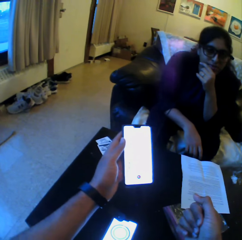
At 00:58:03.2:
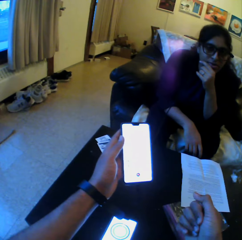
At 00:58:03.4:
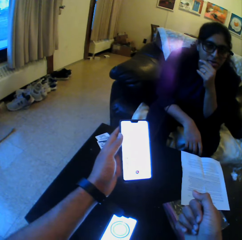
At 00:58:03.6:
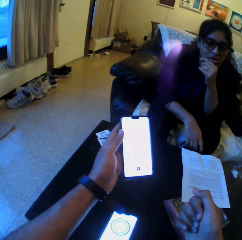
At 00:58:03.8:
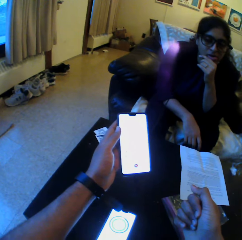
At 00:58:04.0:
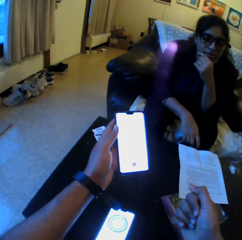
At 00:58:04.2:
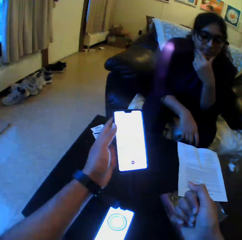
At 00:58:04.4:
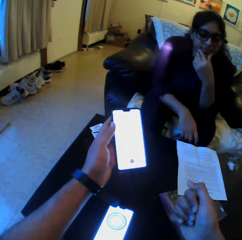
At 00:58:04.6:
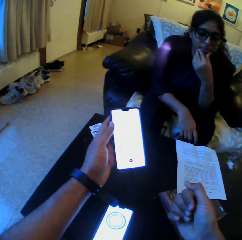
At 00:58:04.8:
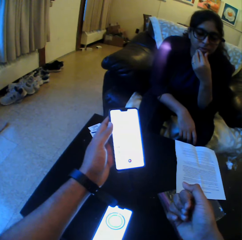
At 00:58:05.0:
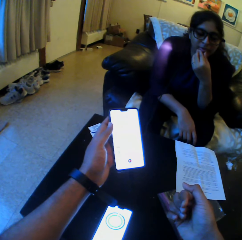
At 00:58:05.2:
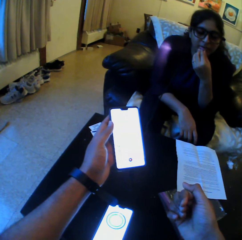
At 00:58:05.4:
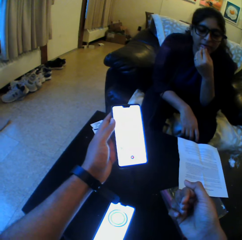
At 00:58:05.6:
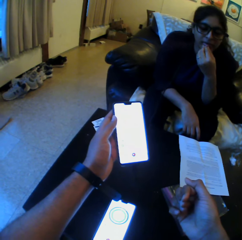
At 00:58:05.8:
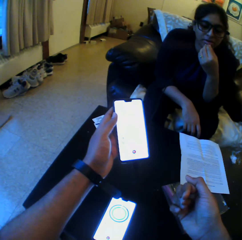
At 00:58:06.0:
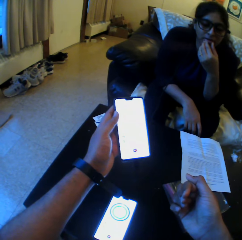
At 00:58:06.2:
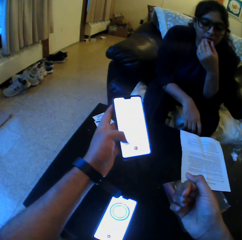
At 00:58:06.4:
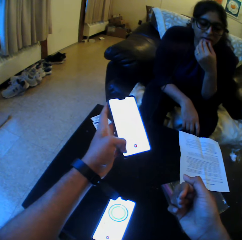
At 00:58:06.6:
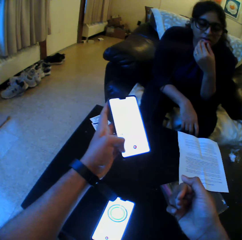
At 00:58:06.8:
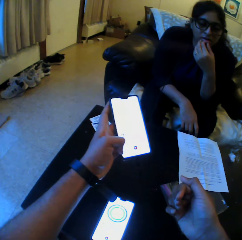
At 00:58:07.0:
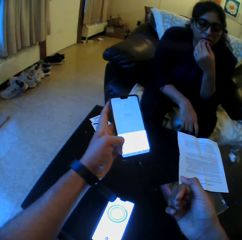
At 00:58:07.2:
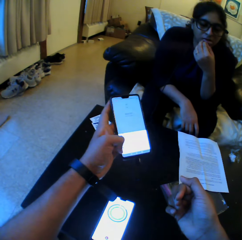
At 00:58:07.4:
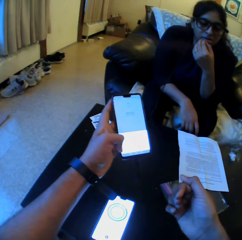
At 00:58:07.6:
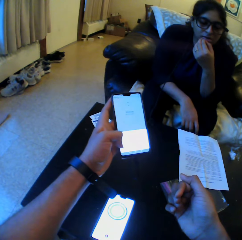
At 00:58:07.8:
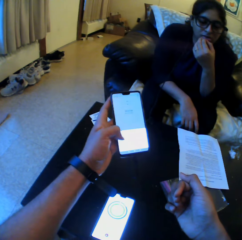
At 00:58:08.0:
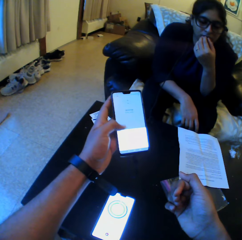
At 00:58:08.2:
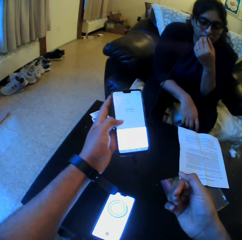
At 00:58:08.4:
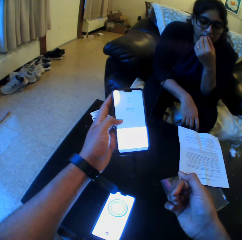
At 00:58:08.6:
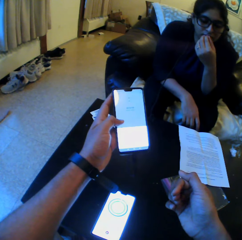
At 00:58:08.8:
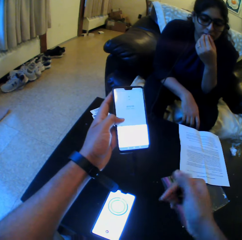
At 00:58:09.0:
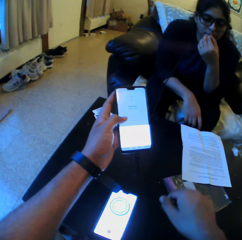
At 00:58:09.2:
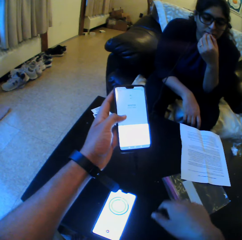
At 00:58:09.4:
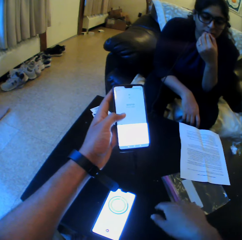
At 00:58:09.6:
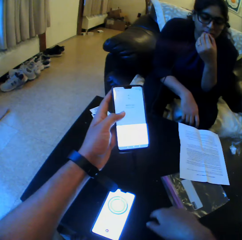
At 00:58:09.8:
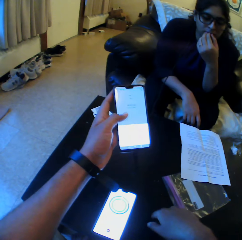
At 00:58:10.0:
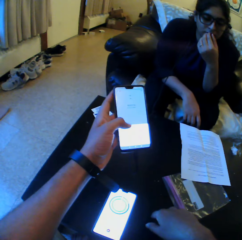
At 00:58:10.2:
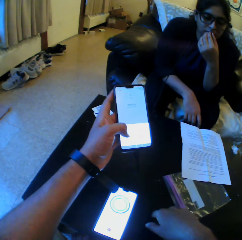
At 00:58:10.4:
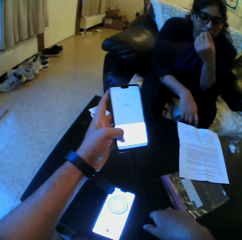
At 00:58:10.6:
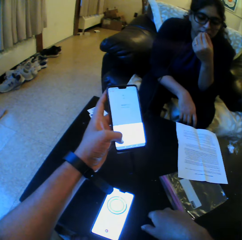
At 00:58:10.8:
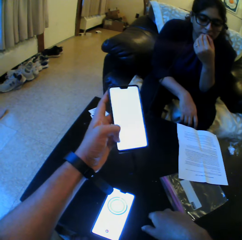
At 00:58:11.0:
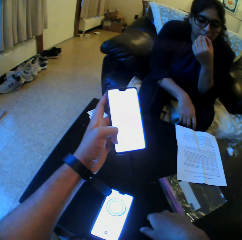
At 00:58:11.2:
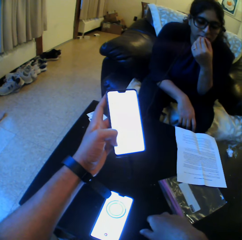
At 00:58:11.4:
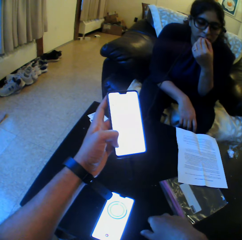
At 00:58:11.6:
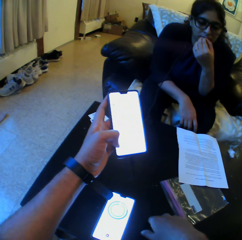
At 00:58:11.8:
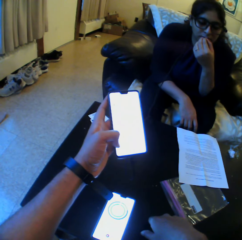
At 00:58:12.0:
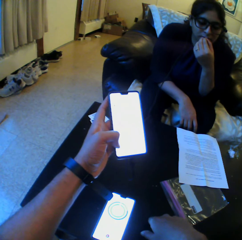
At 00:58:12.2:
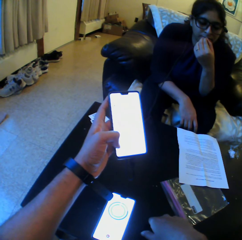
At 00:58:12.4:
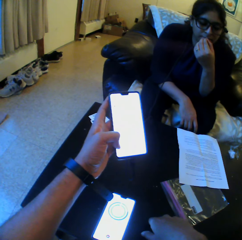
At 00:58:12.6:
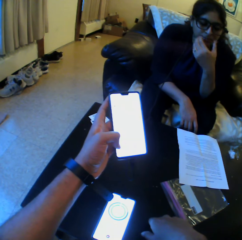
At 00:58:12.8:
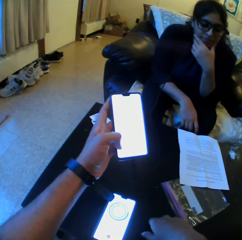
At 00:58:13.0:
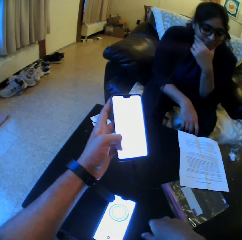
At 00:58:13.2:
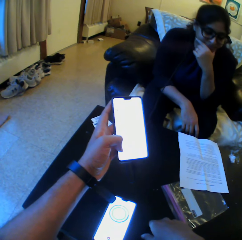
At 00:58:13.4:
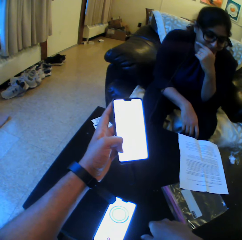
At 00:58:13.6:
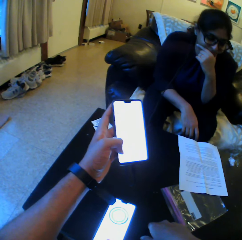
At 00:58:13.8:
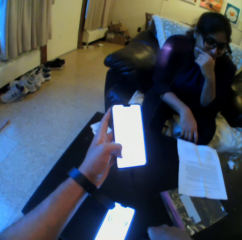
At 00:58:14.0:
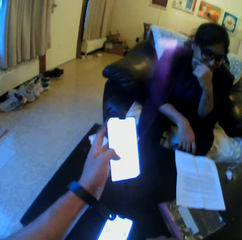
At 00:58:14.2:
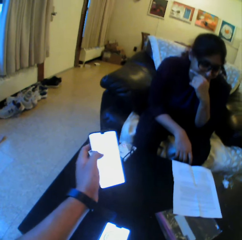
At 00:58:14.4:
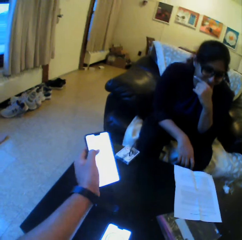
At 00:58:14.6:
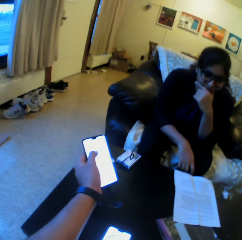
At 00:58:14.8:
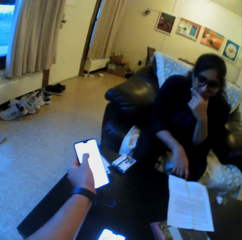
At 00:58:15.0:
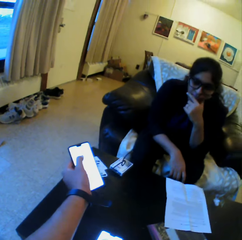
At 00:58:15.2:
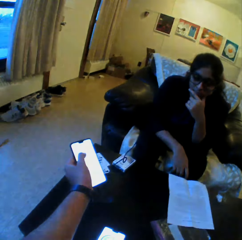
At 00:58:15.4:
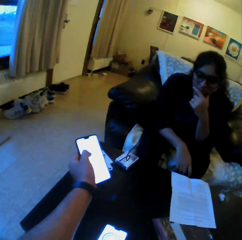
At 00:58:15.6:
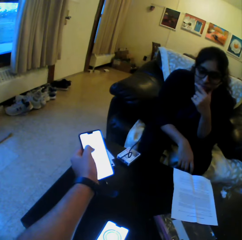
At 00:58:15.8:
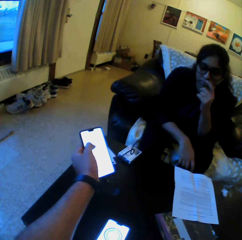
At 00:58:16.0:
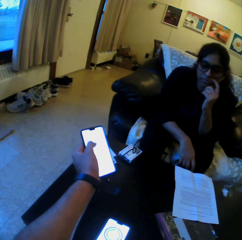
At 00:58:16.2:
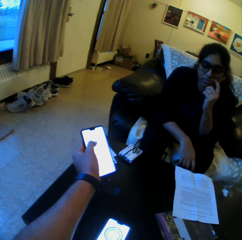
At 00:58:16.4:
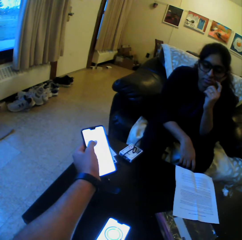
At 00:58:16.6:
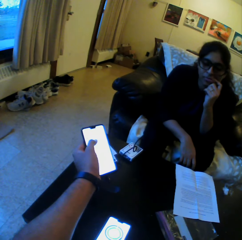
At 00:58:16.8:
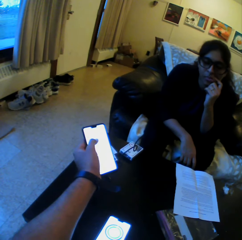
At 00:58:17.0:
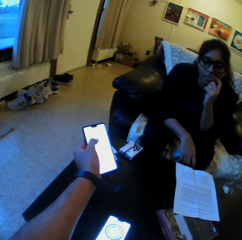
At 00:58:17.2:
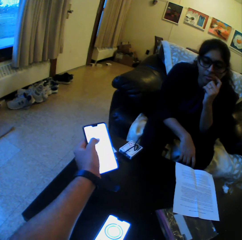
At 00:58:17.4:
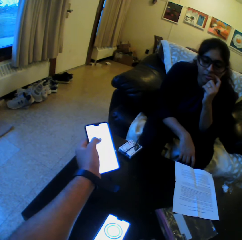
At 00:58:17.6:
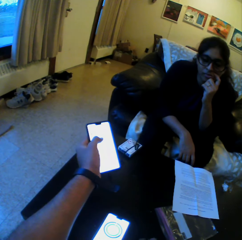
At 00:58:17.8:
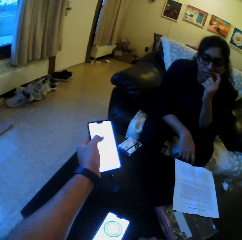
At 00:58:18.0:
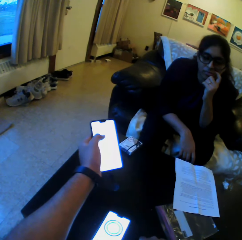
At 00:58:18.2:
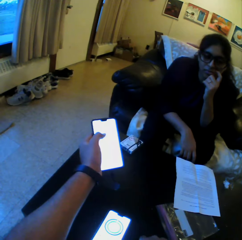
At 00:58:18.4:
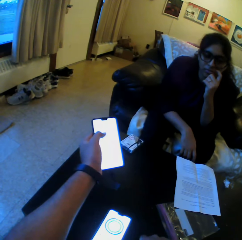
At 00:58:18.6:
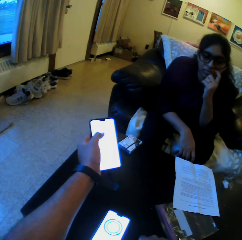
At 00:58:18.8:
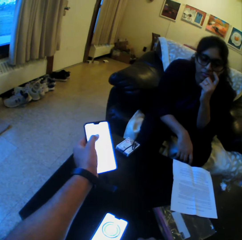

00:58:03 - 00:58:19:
The camera wearer clicks the phone.

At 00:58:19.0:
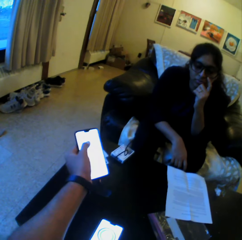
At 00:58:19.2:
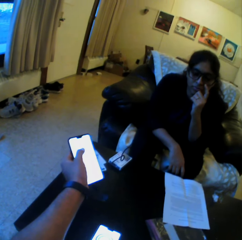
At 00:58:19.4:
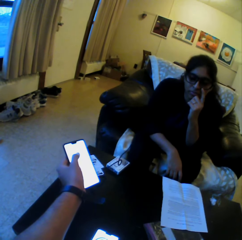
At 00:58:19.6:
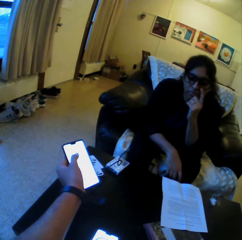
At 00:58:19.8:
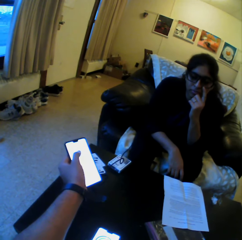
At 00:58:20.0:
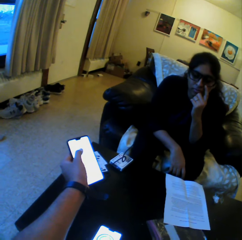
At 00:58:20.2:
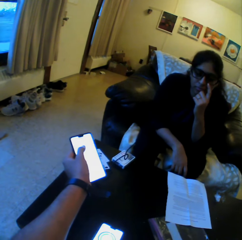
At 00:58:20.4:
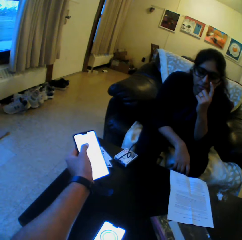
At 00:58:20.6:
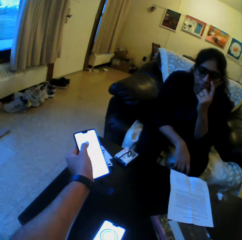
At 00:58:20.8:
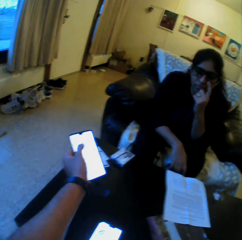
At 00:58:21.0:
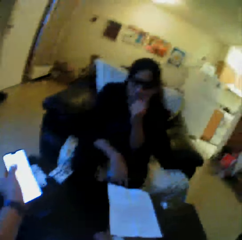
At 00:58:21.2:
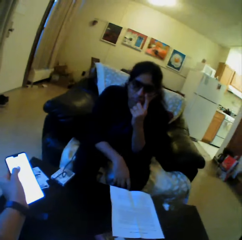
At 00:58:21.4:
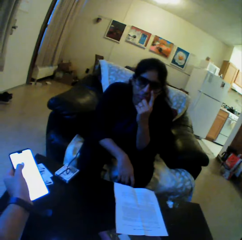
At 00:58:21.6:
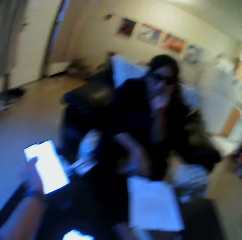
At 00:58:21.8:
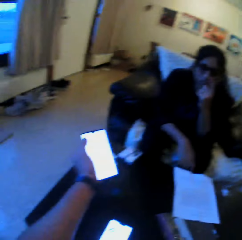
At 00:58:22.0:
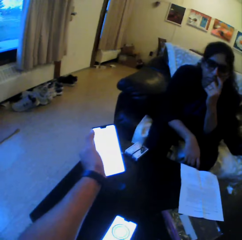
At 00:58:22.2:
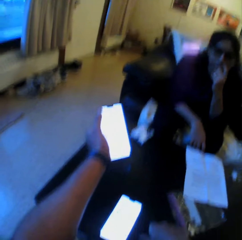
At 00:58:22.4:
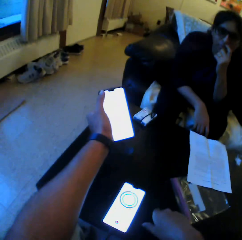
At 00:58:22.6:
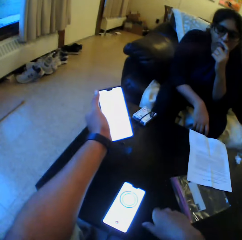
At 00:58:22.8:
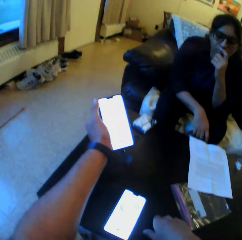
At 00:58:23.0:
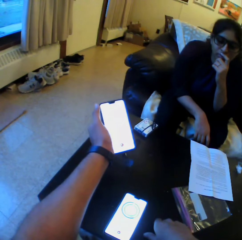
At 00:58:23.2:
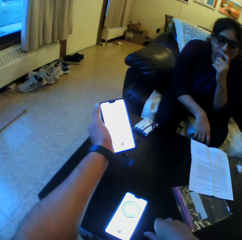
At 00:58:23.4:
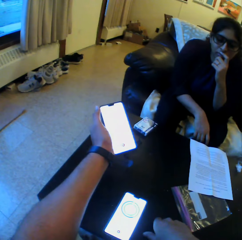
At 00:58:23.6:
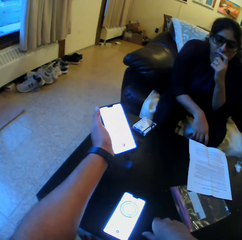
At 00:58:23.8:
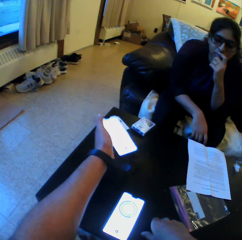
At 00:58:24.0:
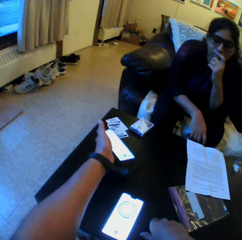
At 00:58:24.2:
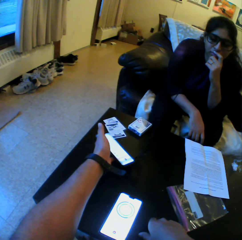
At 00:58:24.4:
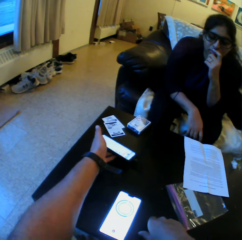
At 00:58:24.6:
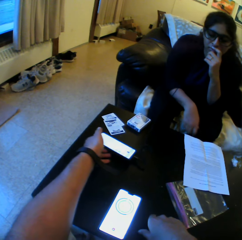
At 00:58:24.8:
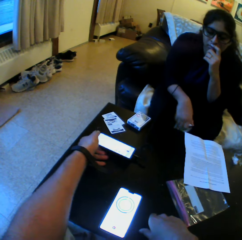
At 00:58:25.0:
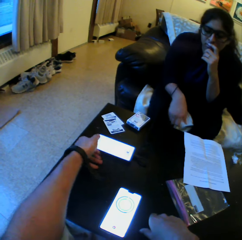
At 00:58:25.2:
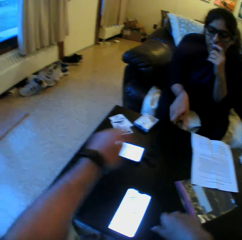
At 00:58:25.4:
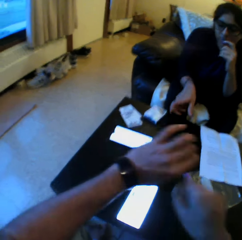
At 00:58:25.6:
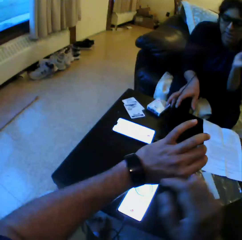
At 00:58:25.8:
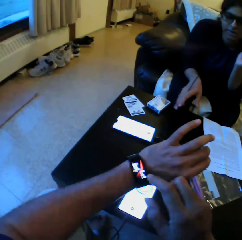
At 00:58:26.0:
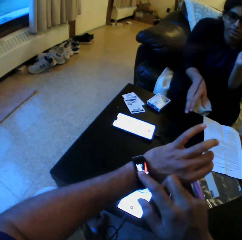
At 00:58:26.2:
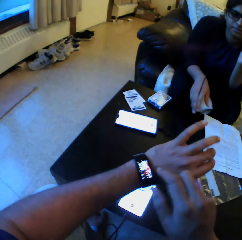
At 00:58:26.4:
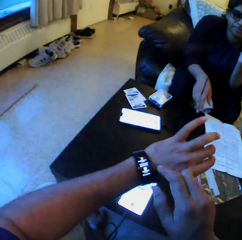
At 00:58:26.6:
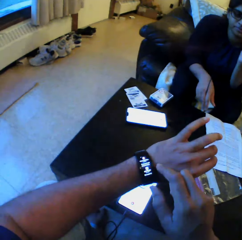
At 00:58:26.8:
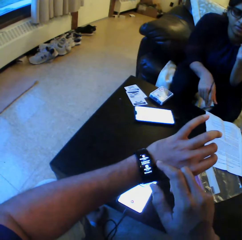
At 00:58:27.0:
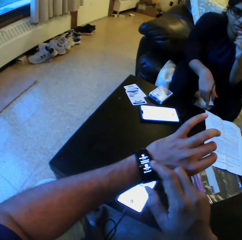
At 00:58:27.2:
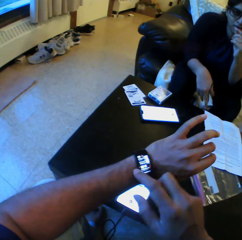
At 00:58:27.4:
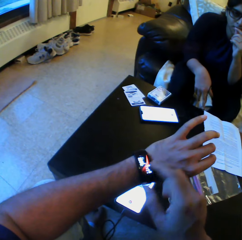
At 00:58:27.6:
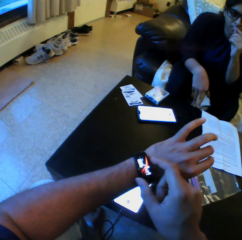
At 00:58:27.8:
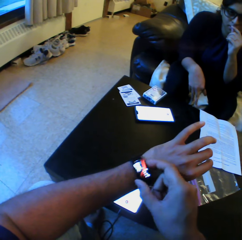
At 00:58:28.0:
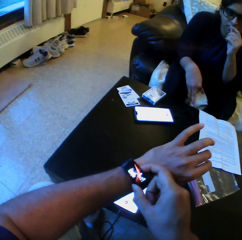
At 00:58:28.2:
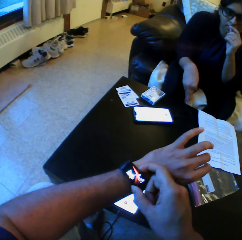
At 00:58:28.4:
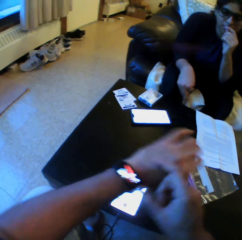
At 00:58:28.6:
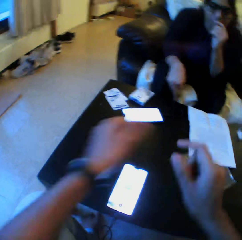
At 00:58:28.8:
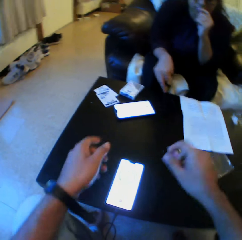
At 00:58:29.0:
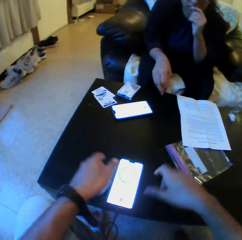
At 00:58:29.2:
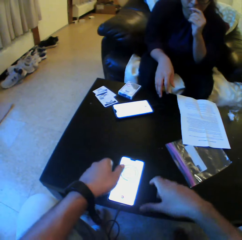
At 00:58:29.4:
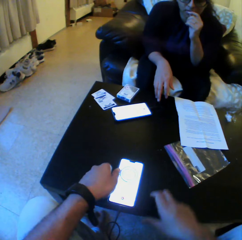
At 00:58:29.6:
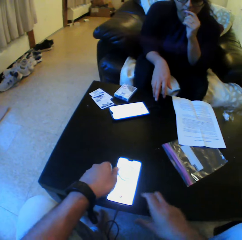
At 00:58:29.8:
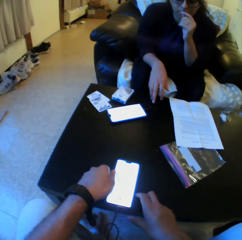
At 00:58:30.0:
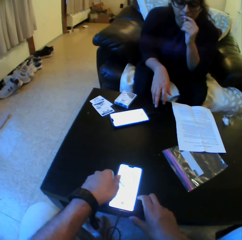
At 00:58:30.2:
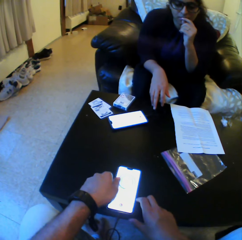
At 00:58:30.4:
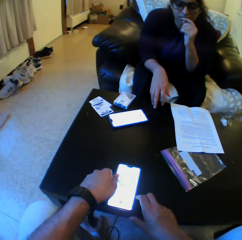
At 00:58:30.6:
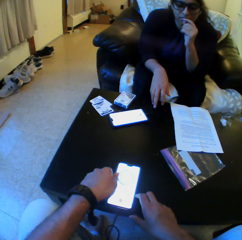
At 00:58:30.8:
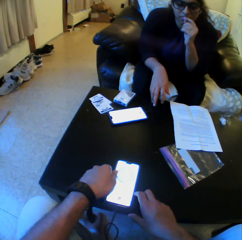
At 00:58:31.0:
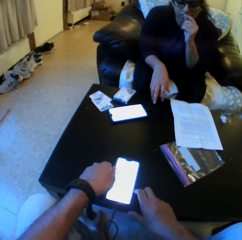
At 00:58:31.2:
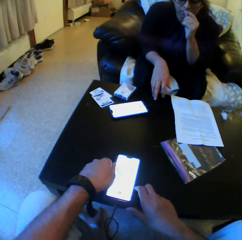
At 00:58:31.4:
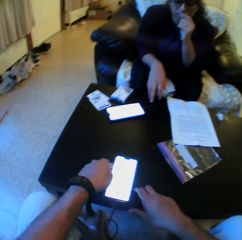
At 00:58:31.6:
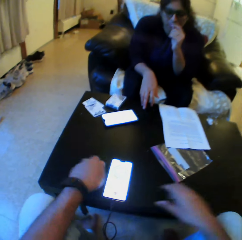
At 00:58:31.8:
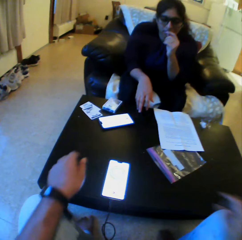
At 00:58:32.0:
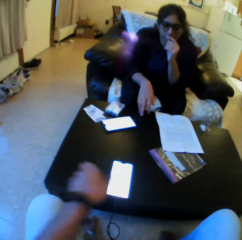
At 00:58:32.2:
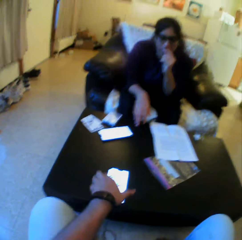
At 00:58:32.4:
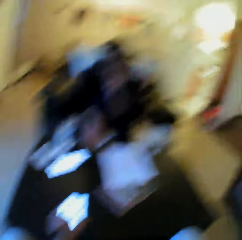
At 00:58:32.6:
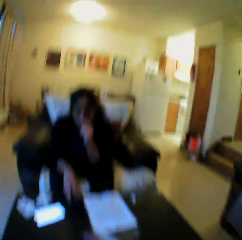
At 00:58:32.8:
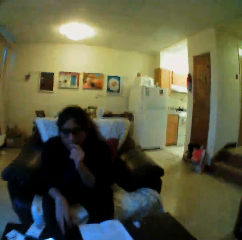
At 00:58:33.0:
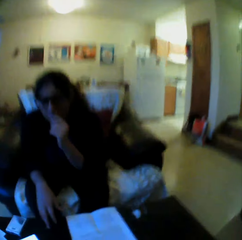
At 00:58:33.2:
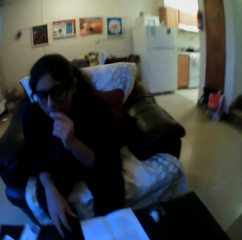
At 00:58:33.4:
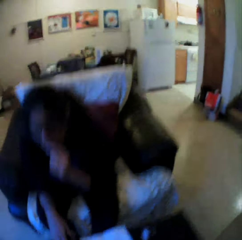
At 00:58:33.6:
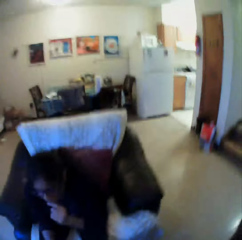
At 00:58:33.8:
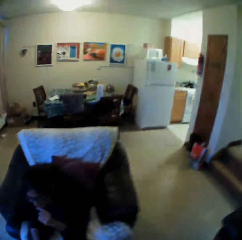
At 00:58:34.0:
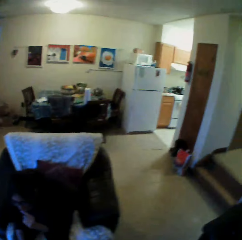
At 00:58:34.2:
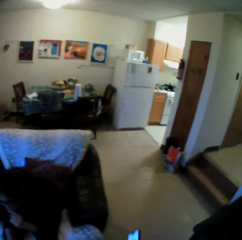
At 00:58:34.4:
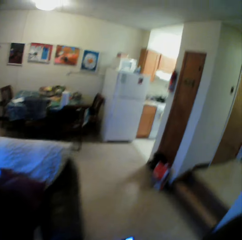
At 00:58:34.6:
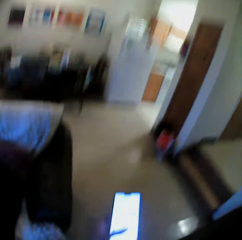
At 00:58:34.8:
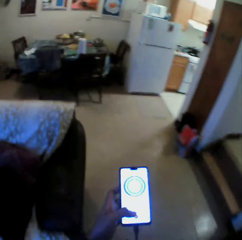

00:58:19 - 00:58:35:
The camera wearer drops the woman's phone on the table with his left hand. The woman pulls a cord connected to her phone with her right hand. The camera wearer operates a smartwatch on his left hand with his right hand. He touches his phone on the table with both hands. He clicks the phone on the table. He picks his phone from the table with his left hand.
